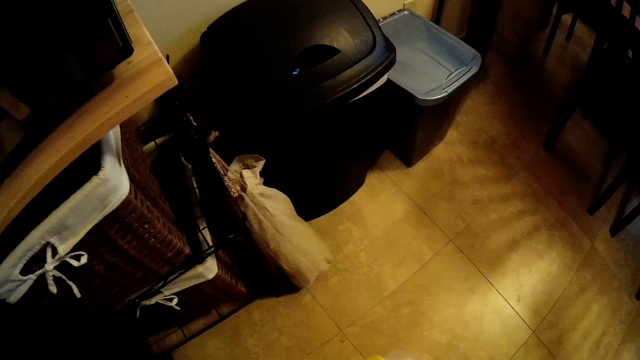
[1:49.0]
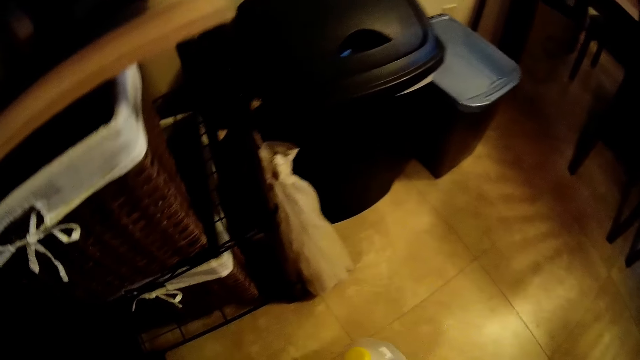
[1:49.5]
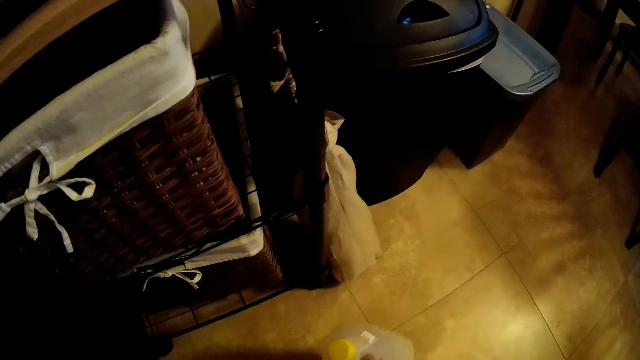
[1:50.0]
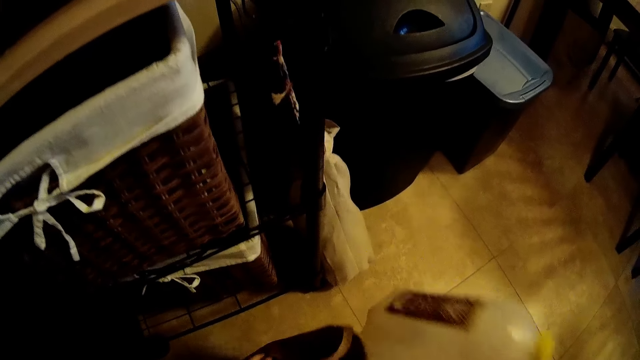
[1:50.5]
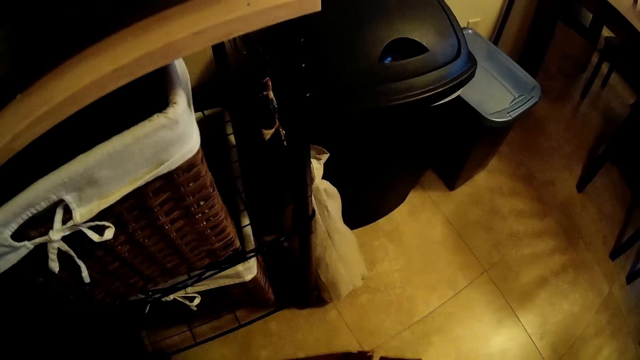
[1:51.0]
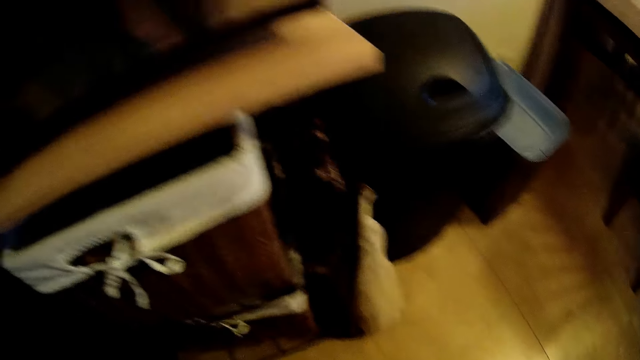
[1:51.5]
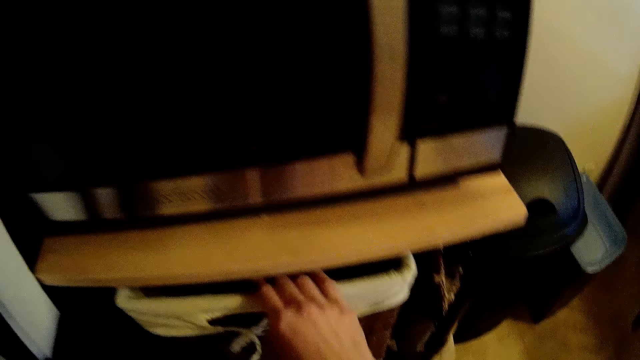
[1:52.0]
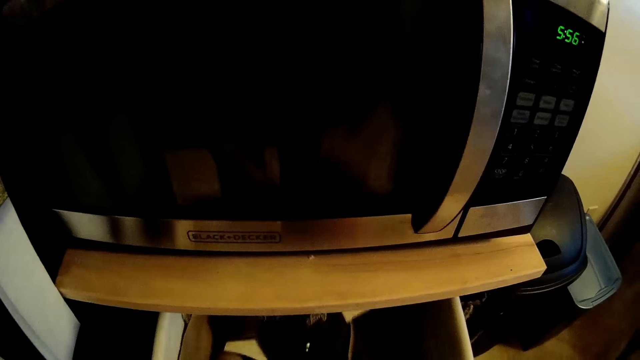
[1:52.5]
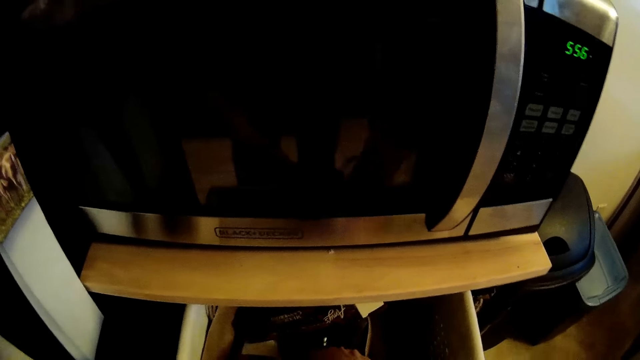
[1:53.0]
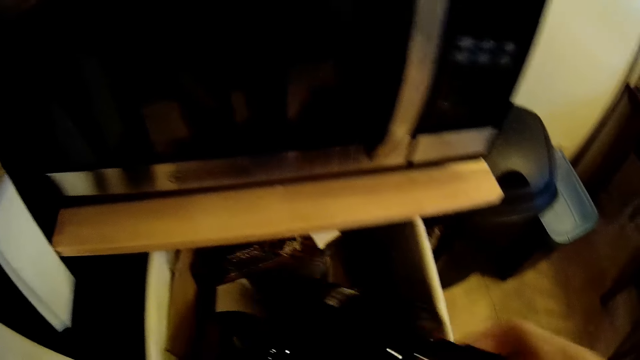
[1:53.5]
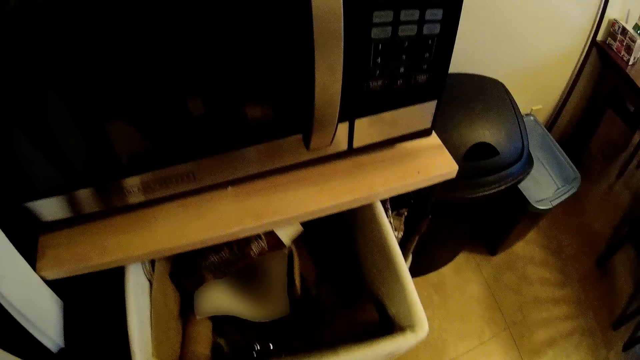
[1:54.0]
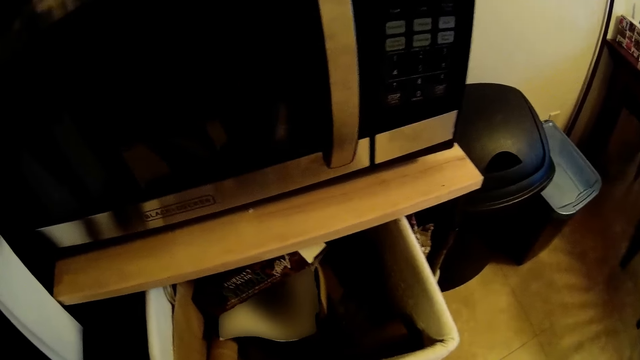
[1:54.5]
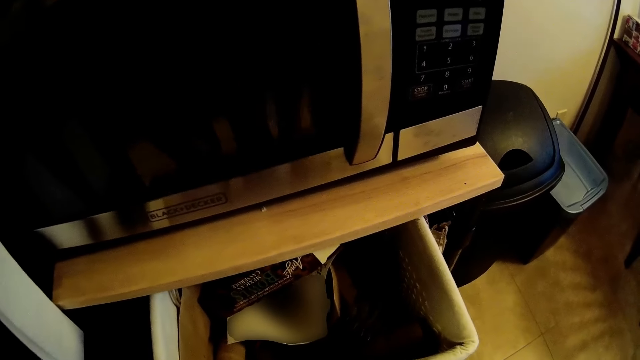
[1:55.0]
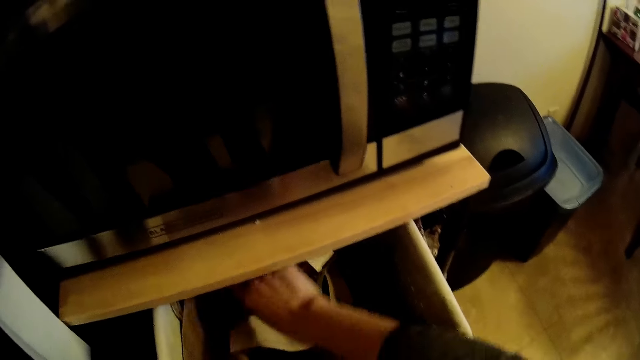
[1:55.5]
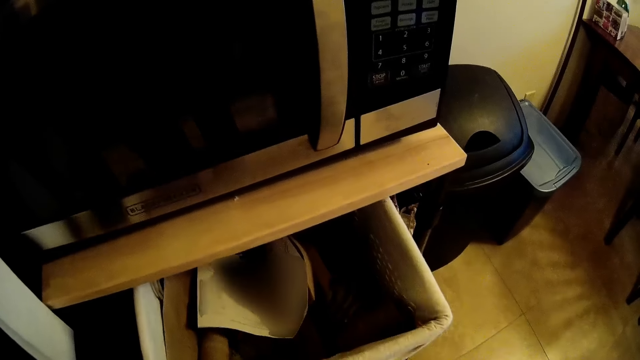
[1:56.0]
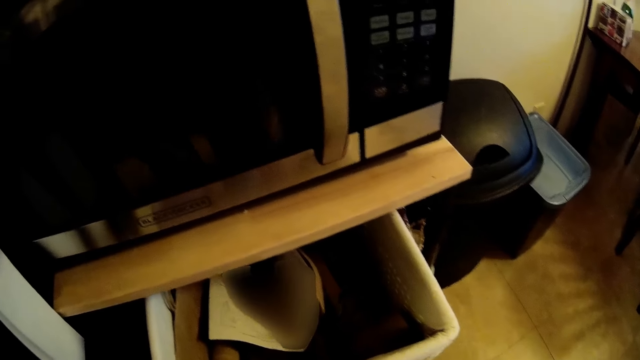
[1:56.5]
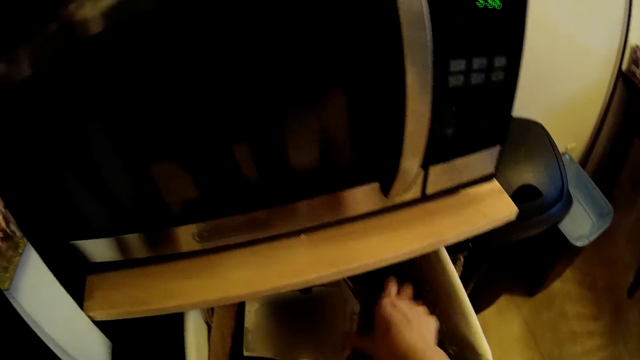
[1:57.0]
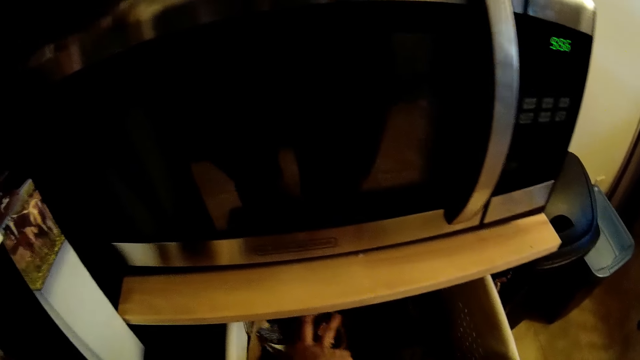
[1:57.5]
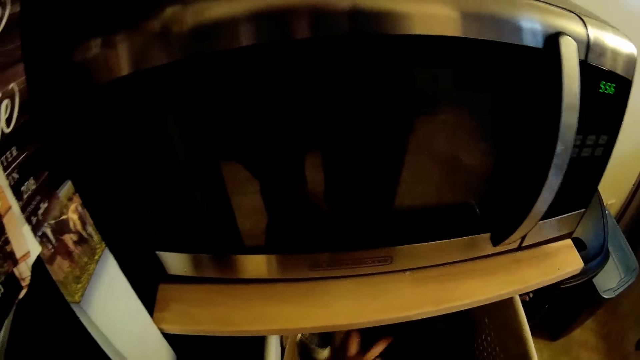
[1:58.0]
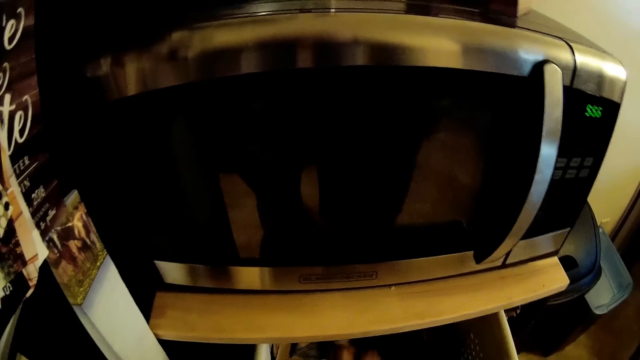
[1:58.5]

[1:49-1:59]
The camera wearer places the bottle of juice in the bag with his right hand. He pulls out a drawer in the kitchen with his right hand. He pulls out papers from the drawer with his right hand.

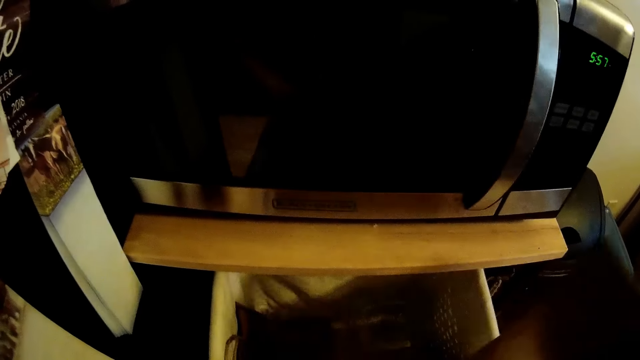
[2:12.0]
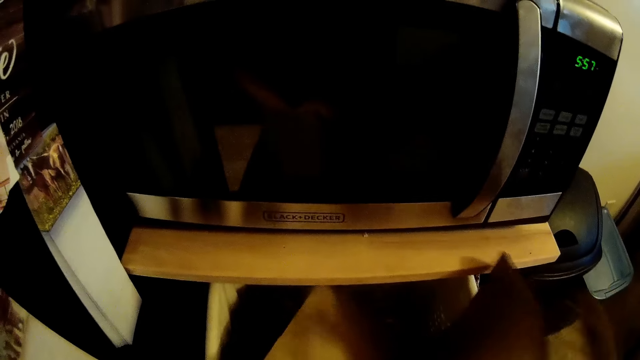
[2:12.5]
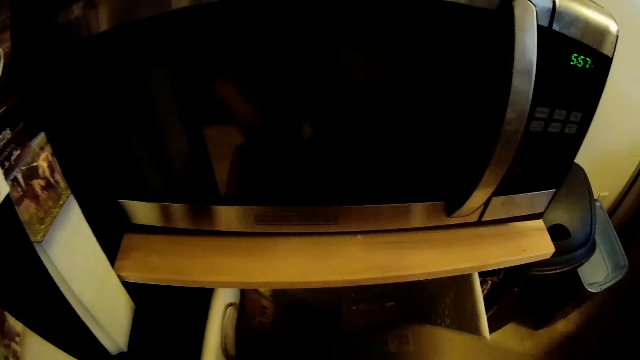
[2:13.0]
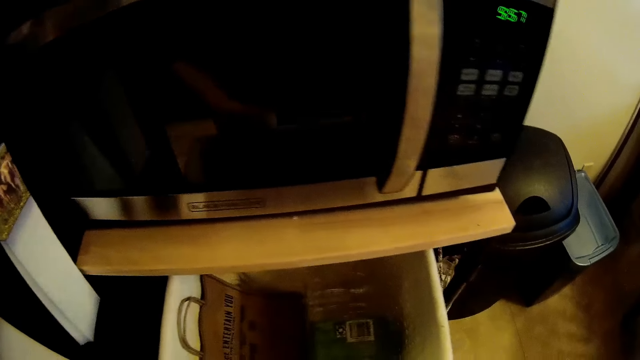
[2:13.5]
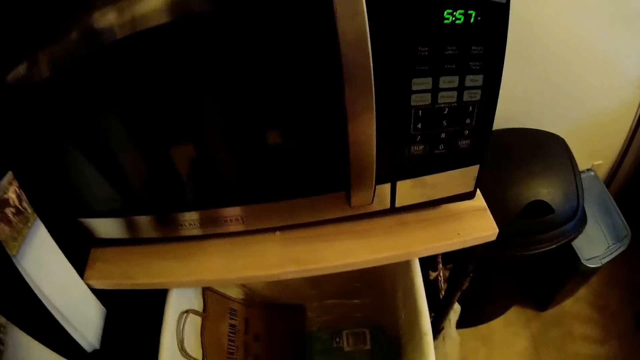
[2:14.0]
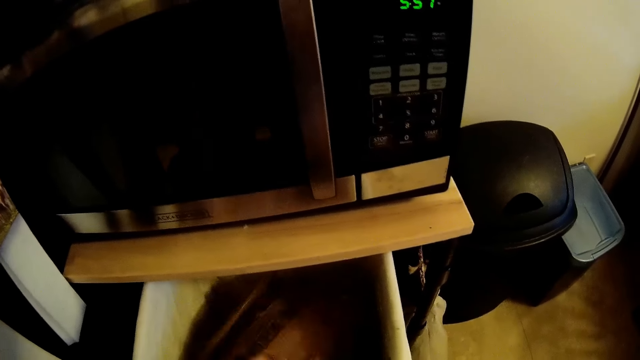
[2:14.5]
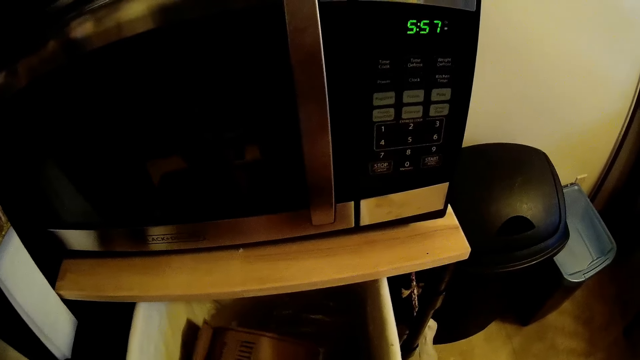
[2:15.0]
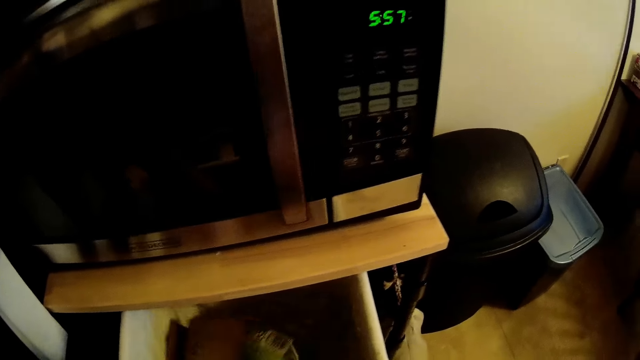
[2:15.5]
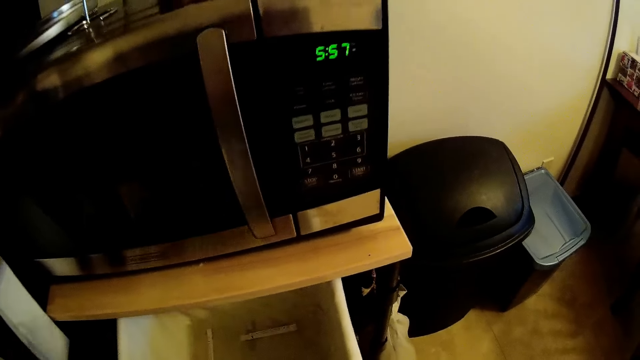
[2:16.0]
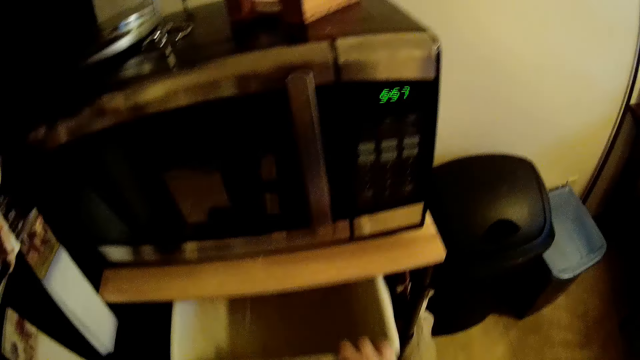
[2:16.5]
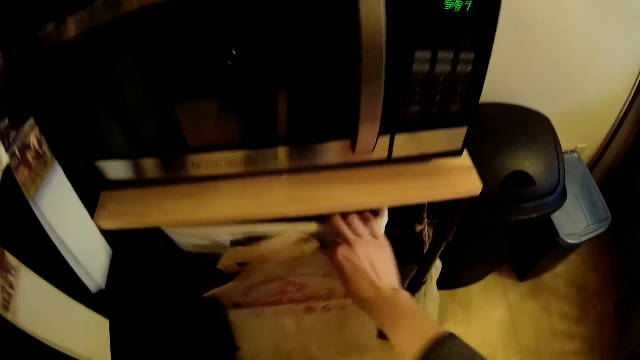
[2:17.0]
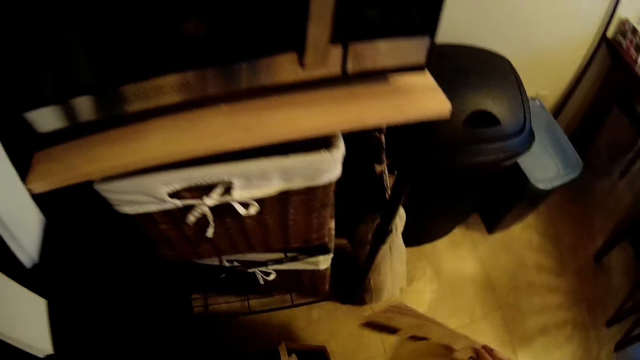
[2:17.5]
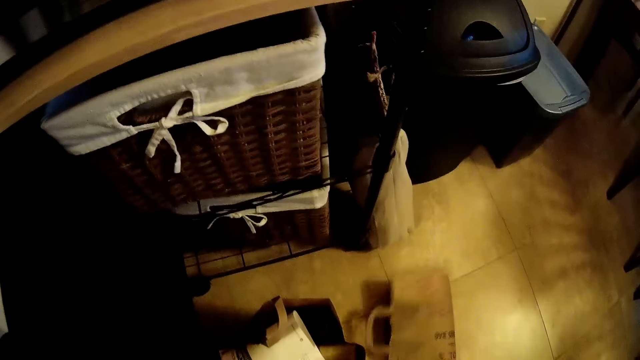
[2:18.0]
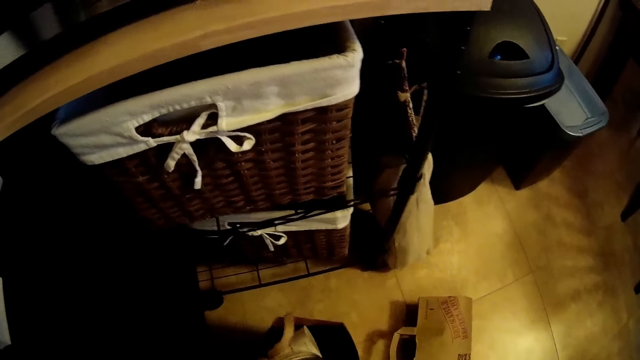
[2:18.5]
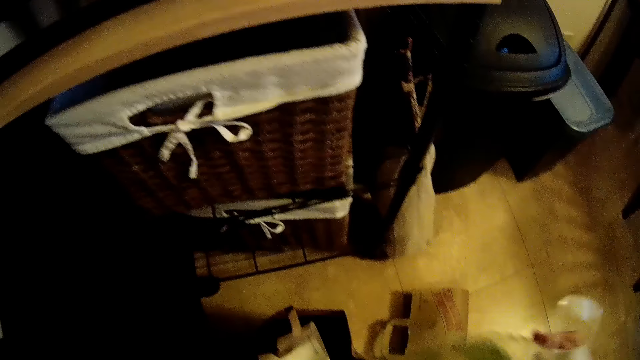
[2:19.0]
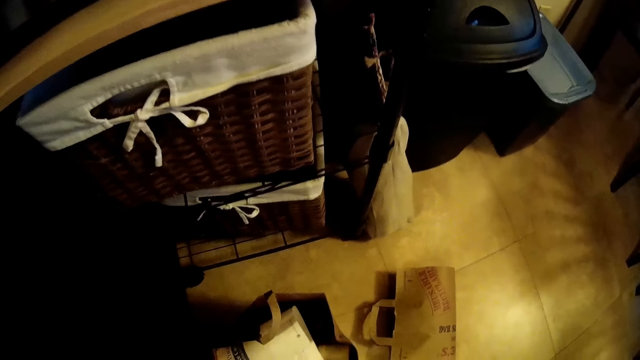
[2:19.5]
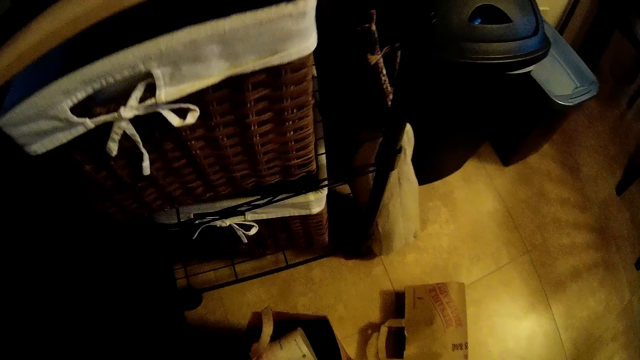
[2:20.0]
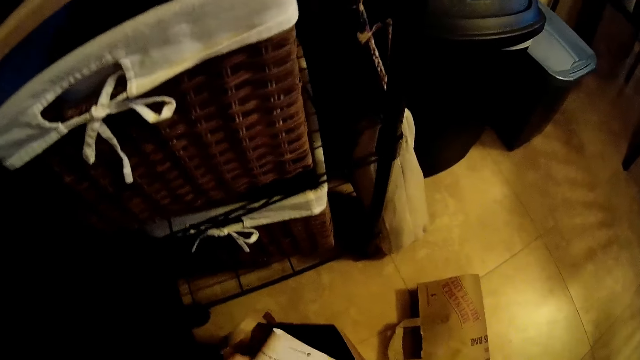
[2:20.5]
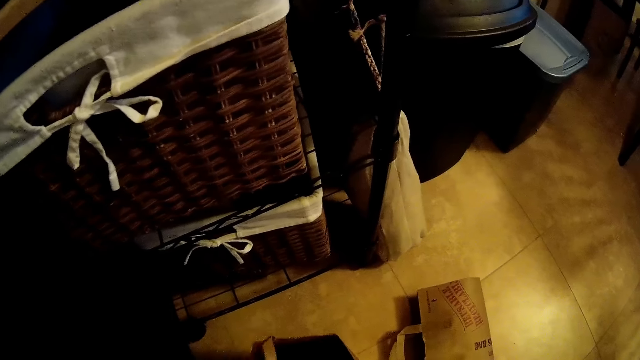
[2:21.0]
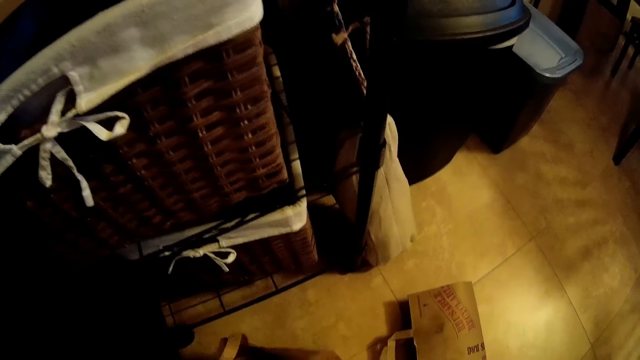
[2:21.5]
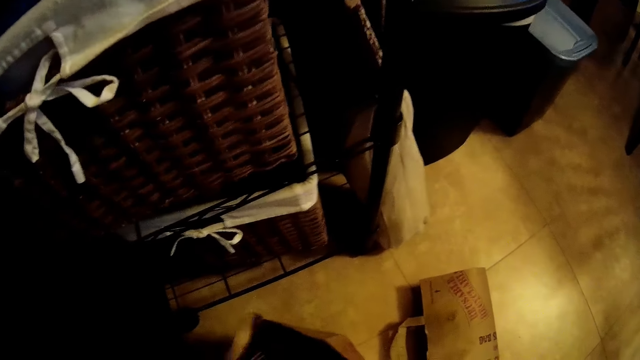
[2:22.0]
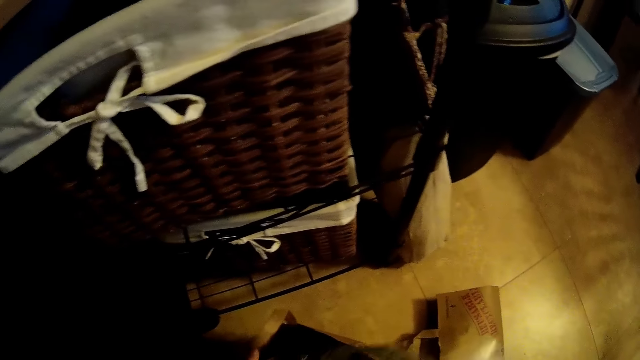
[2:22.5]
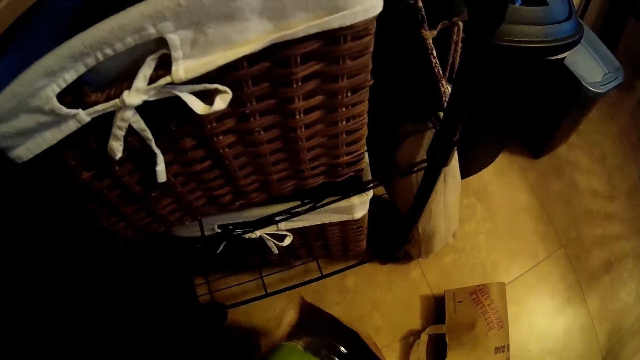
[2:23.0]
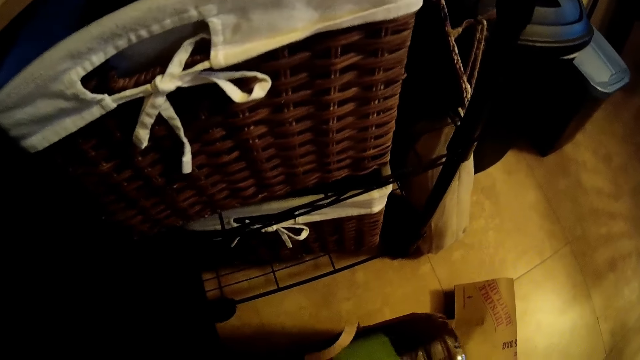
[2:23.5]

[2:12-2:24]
The camera wearer pulls out a bag or packaging bag from the drawer with his left hand. He pushes in the drawer with his right hand. He places the bag in his right hand on the floor. He picks up plastic from the ground with his right hand. He removes the bottle from the packaging bag. He arranges the bag on the floor with both hands. He removes the papers from the packaging bag.
